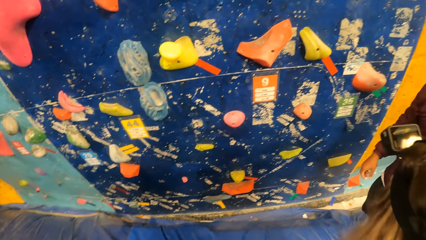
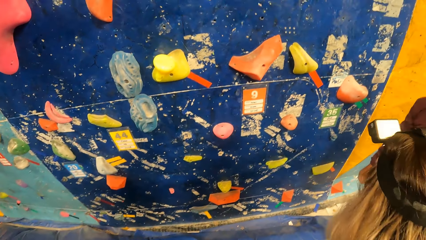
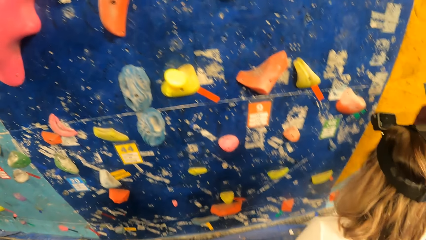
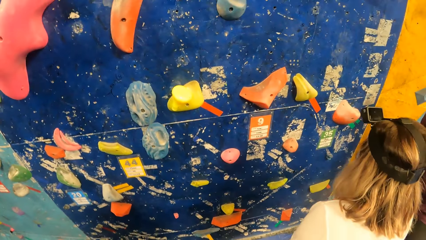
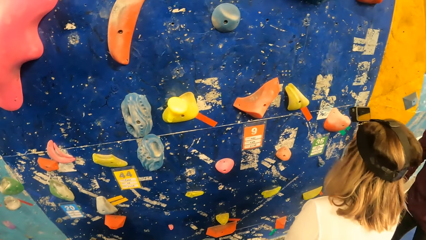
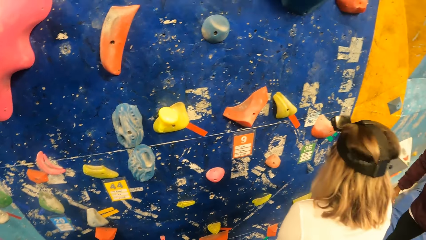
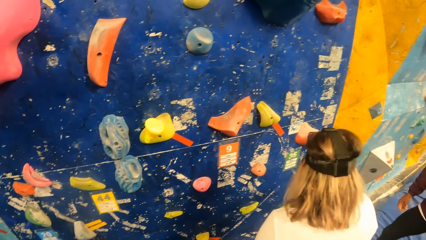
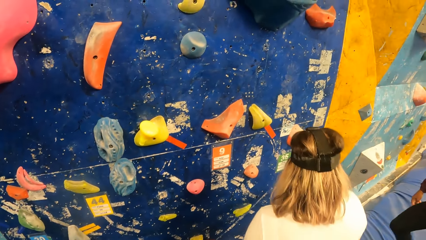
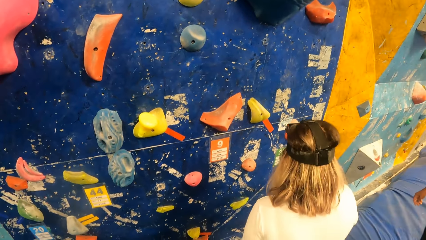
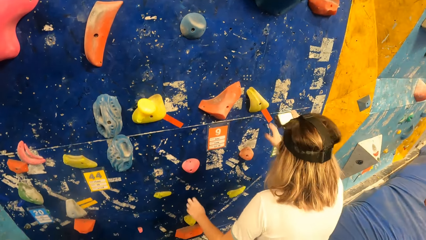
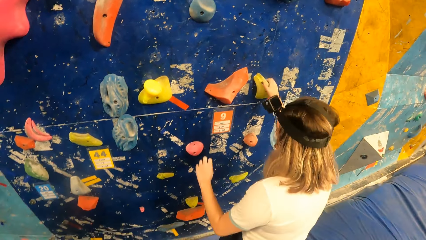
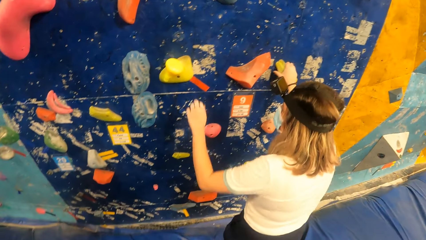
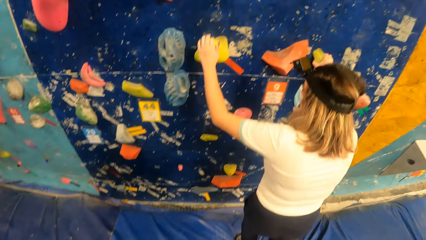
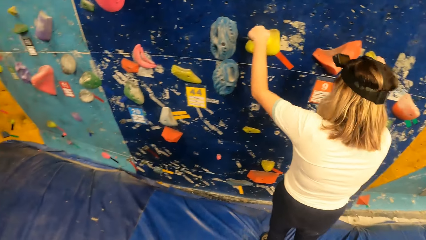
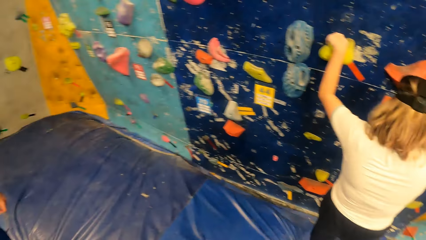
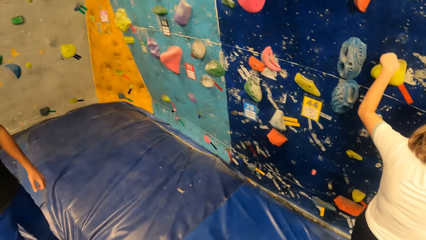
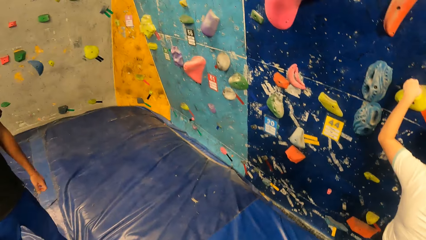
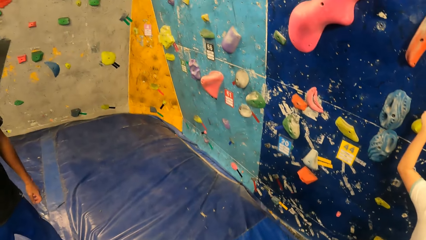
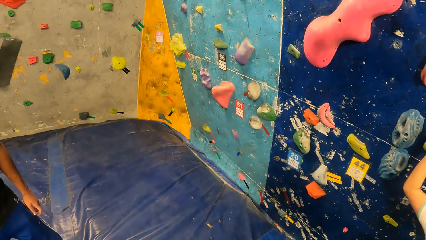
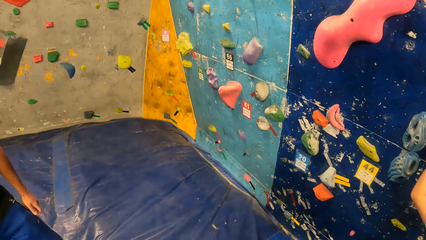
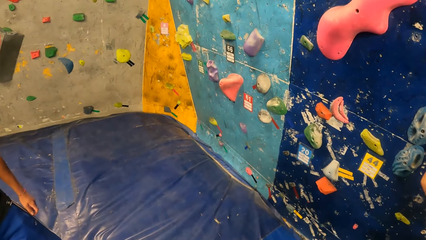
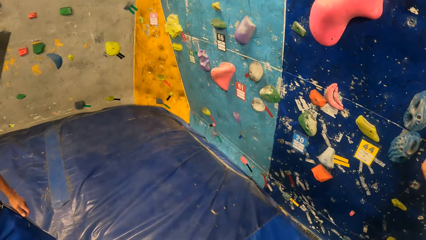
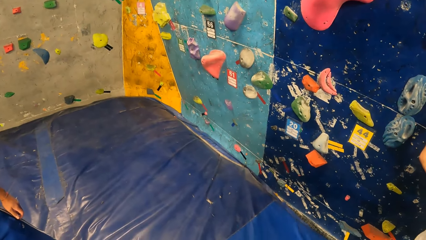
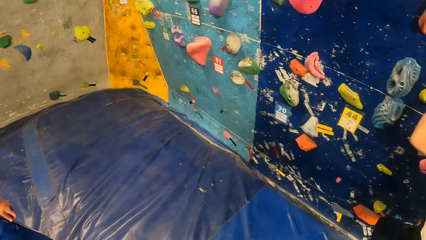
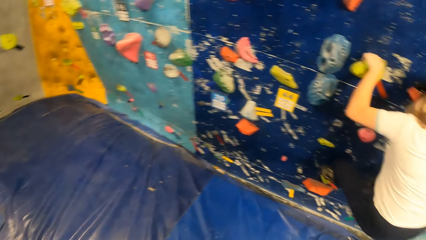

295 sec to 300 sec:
The camera wearer looks down. They look around. They turn around the wall.

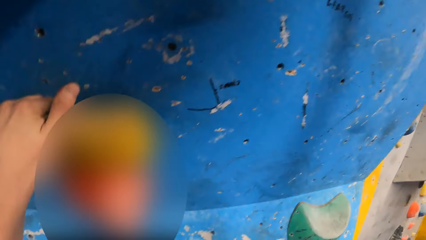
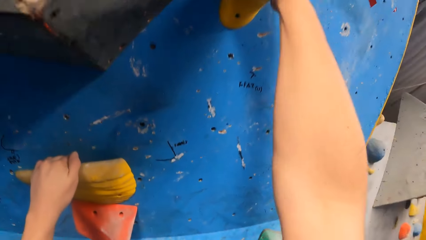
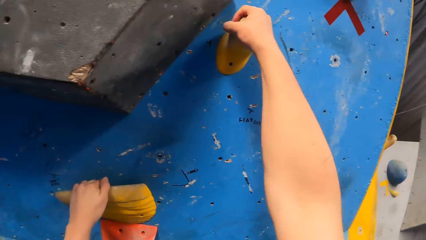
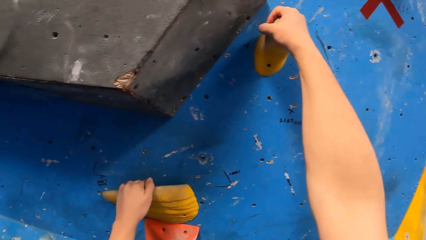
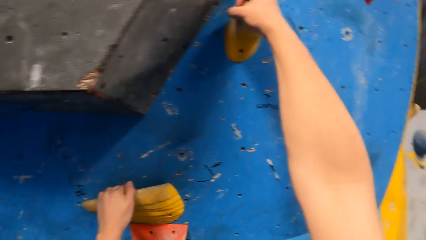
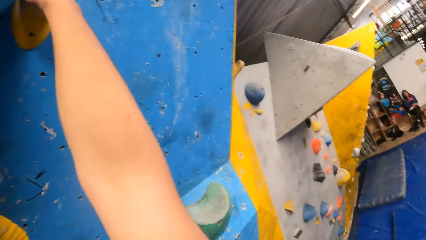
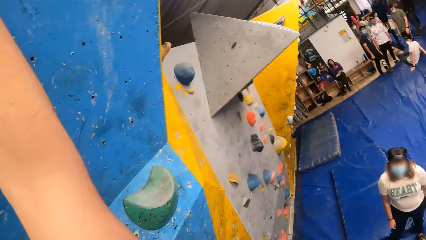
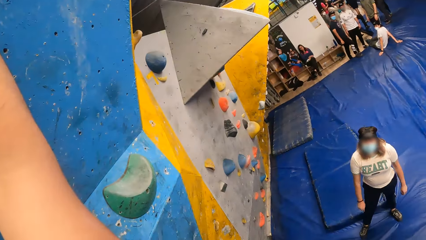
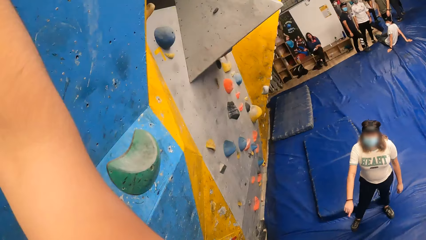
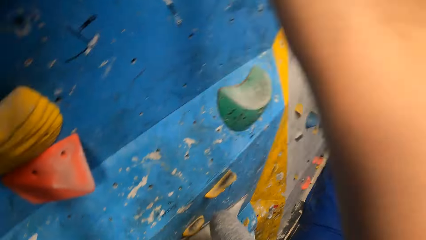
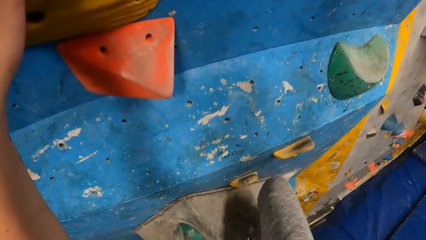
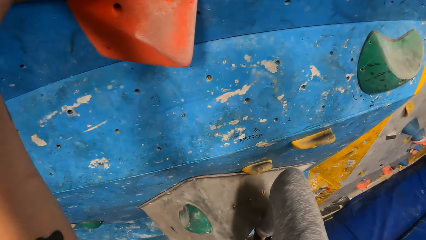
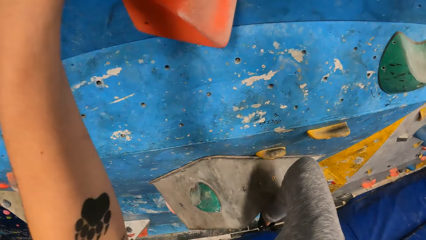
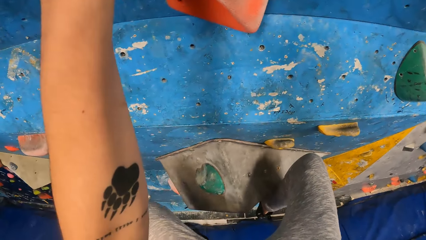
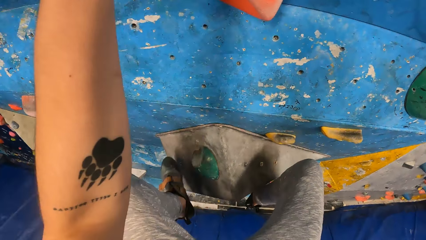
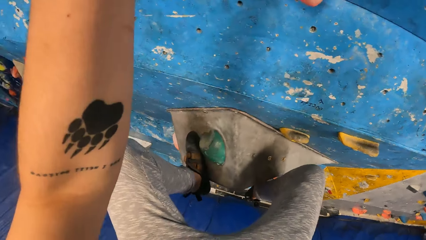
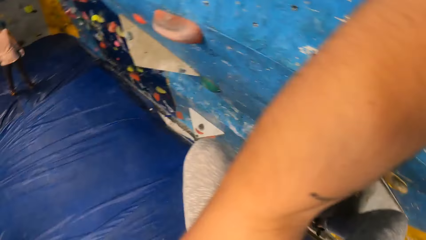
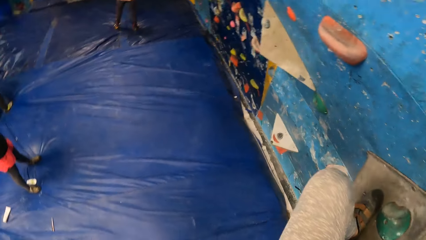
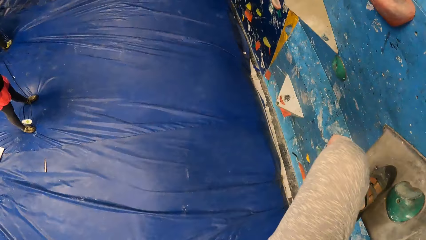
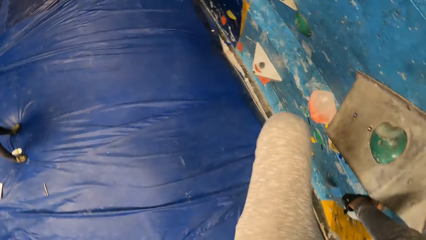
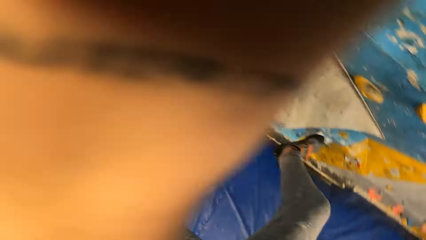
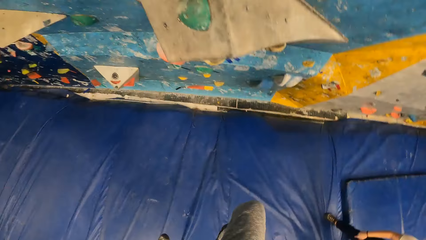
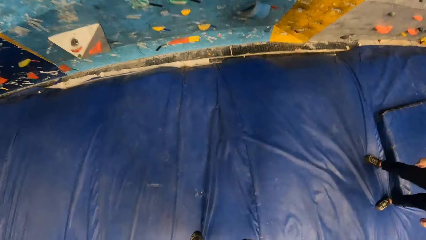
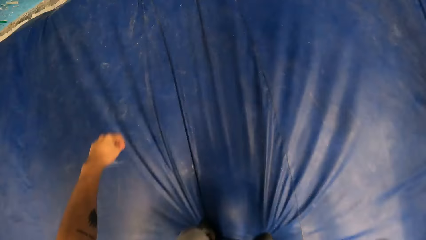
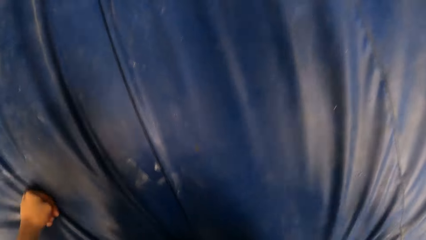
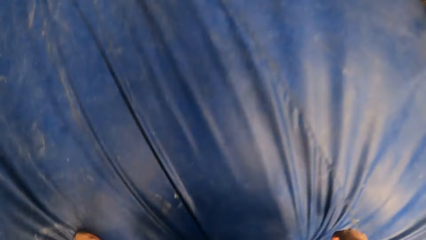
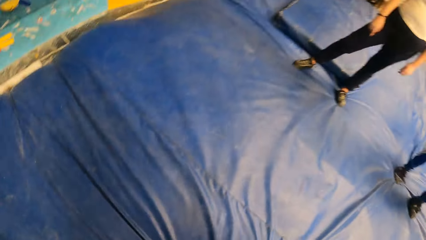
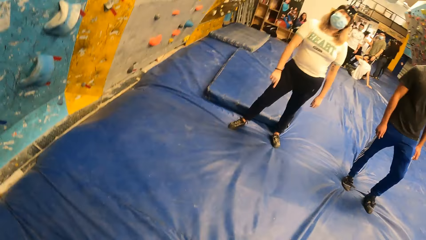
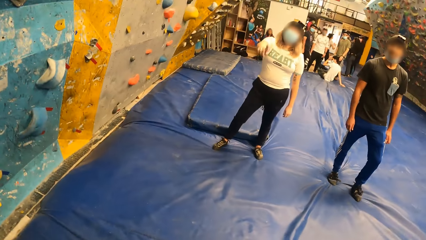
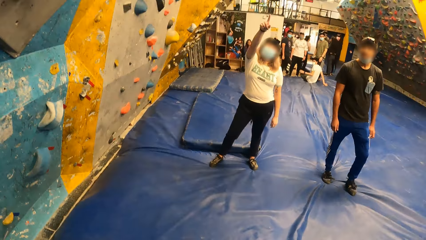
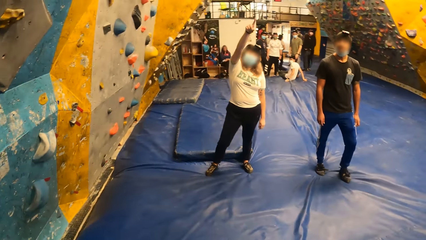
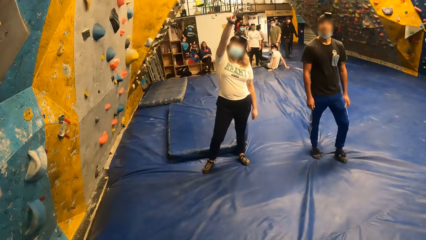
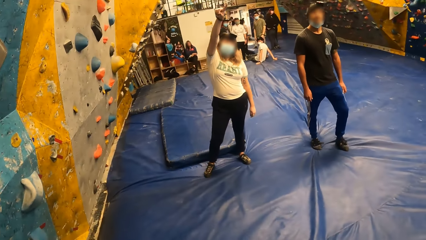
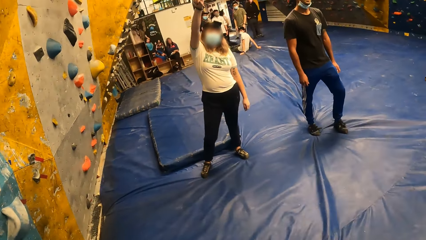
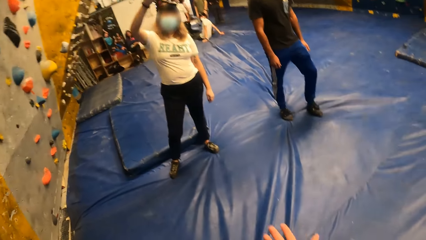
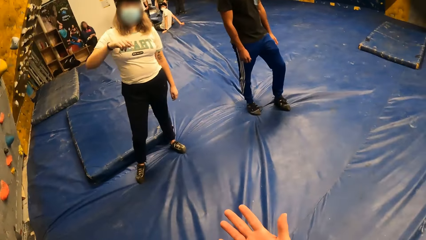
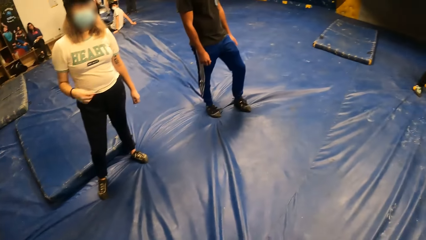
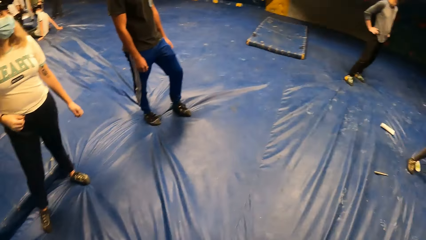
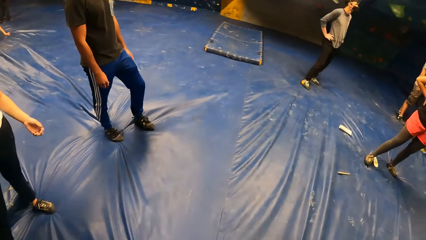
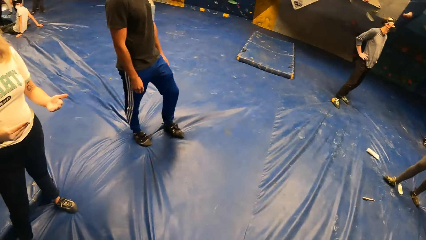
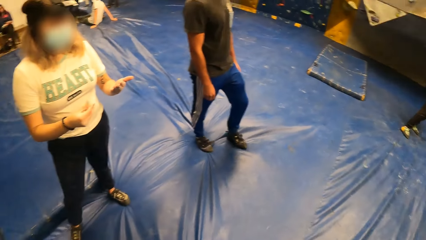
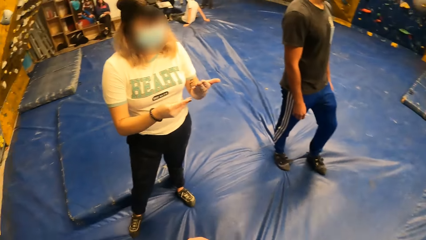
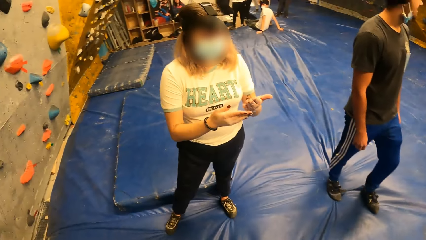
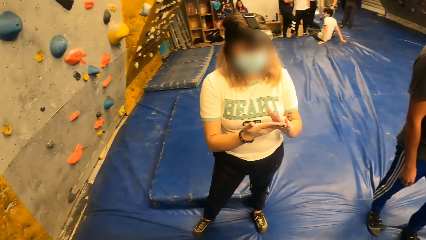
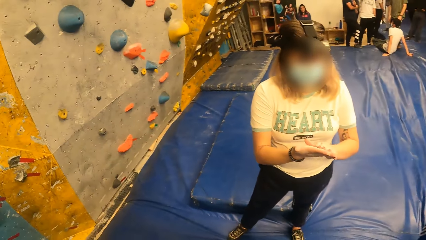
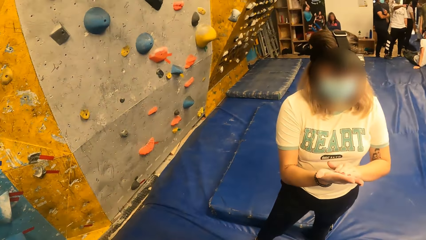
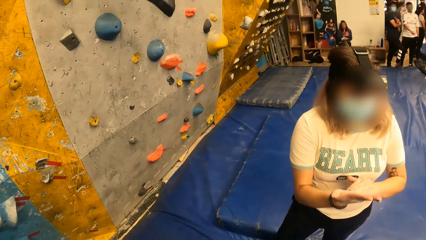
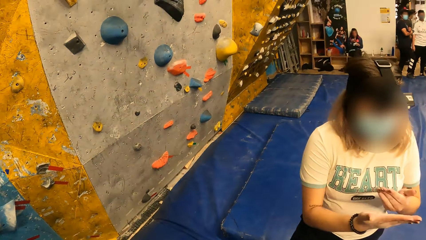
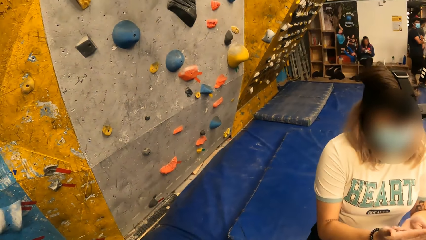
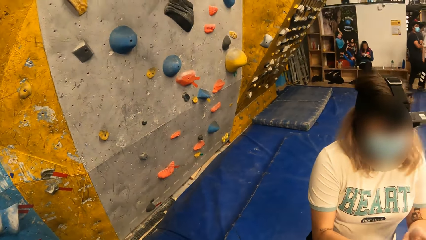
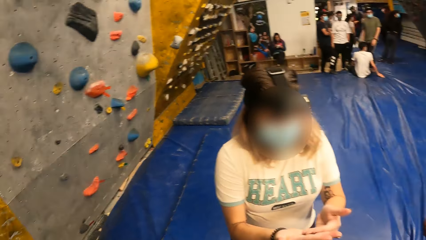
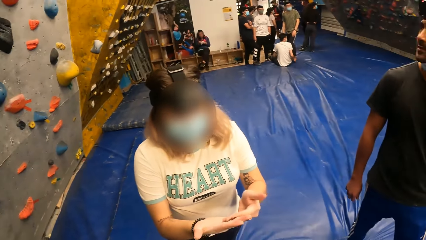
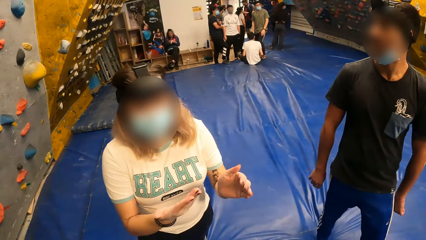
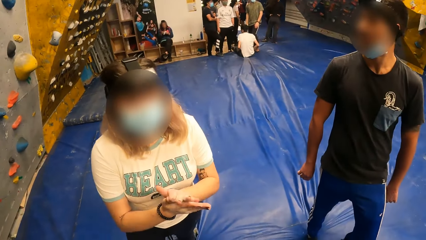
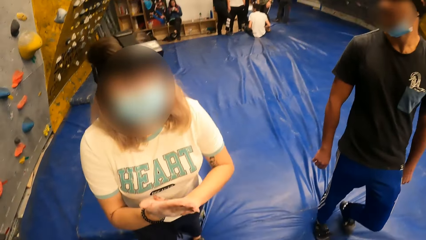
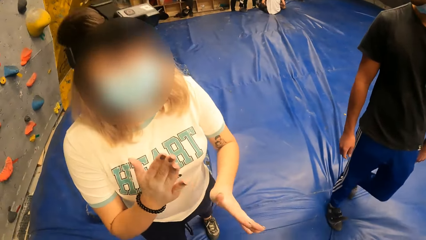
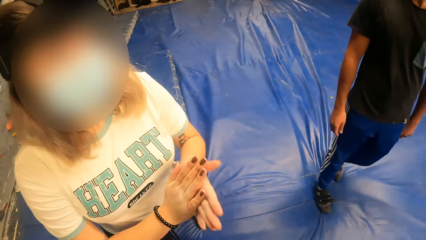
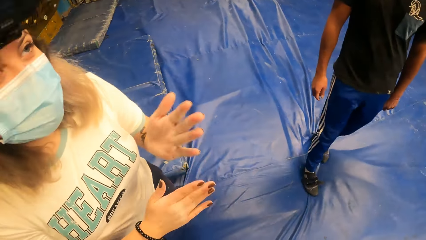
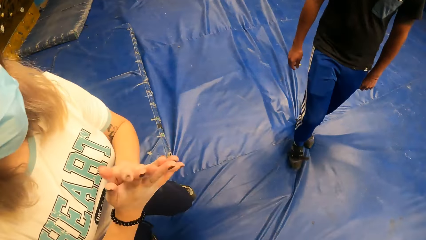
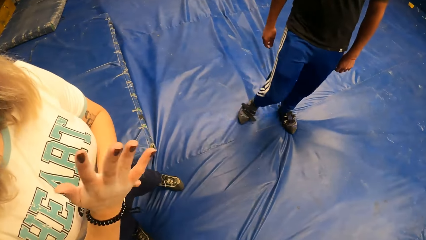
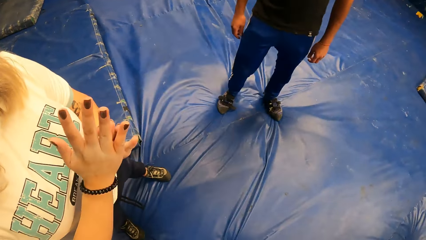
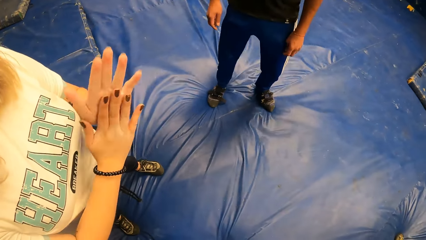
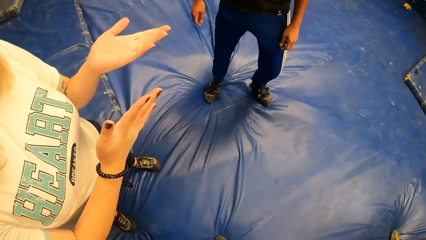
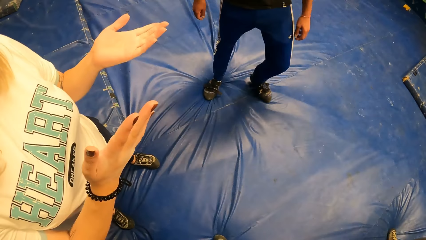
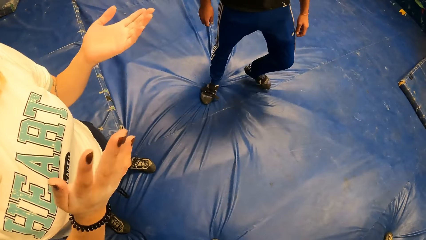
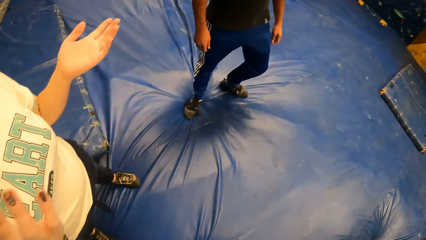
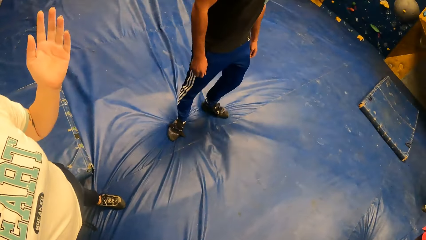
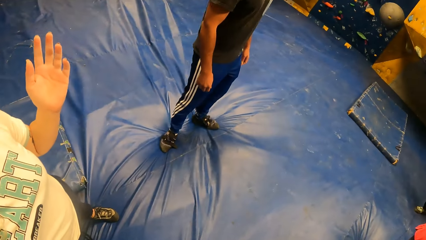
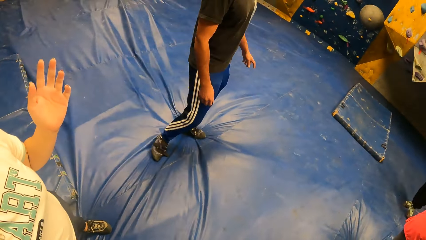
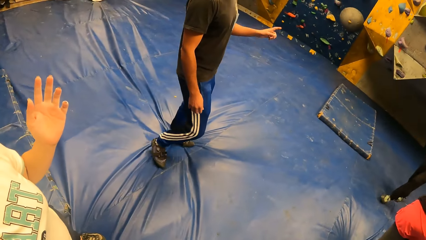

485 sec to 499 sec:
The camera wearer interacts with a lady. They jump from the wall. They look at the lady. They walk towards the lady. They interact with the lady. They look around.
